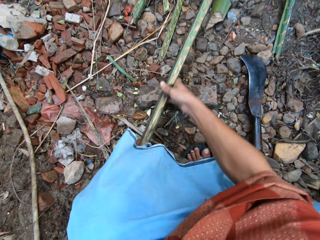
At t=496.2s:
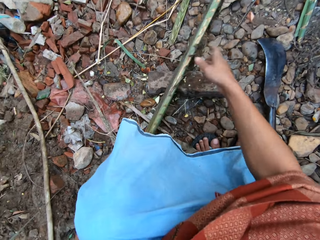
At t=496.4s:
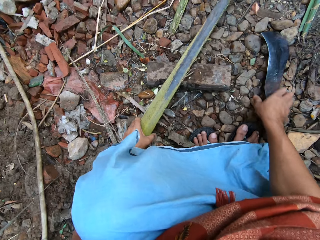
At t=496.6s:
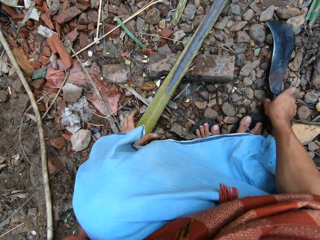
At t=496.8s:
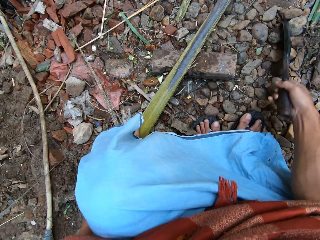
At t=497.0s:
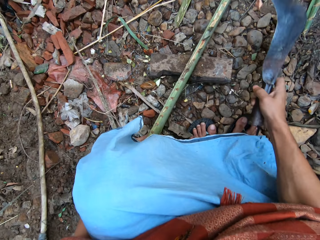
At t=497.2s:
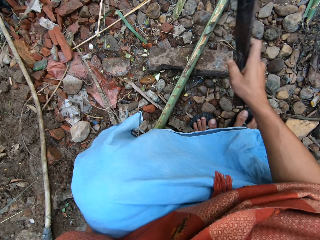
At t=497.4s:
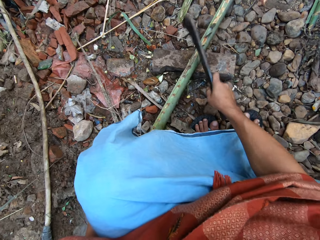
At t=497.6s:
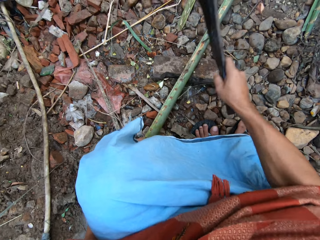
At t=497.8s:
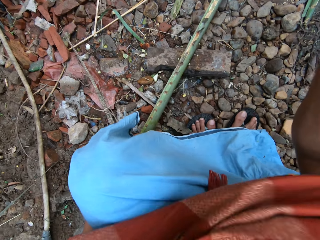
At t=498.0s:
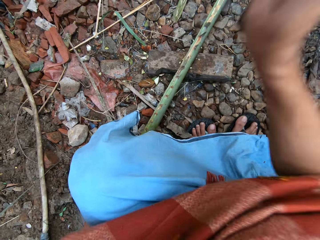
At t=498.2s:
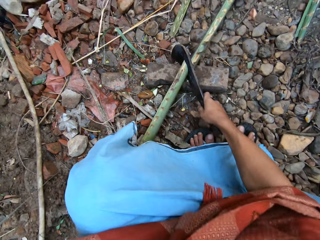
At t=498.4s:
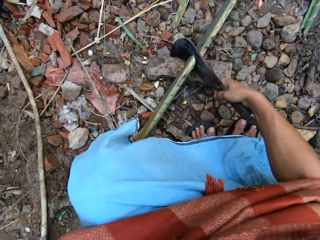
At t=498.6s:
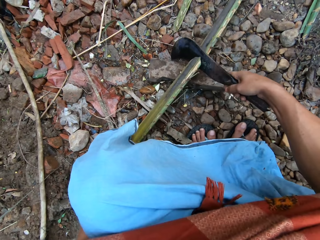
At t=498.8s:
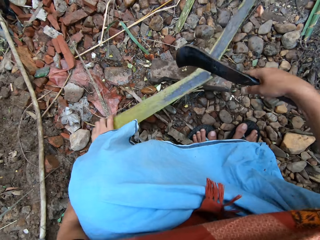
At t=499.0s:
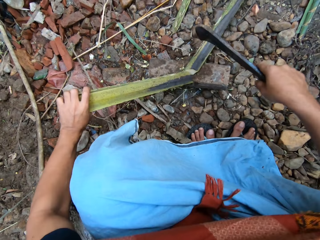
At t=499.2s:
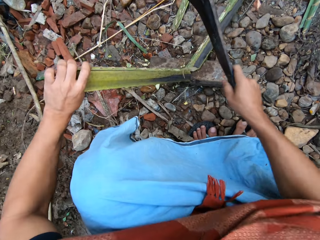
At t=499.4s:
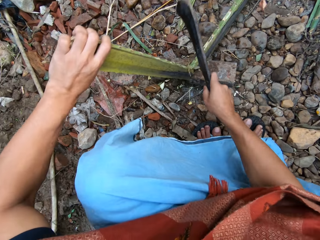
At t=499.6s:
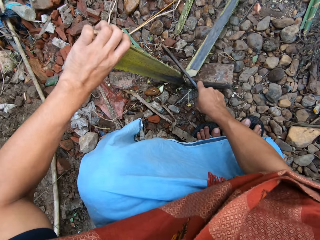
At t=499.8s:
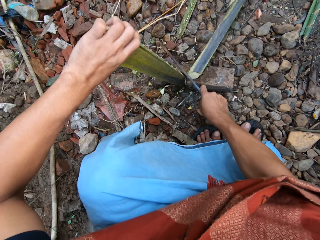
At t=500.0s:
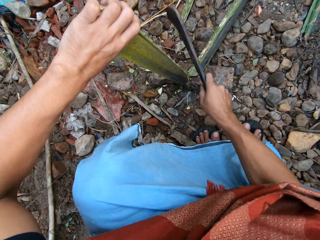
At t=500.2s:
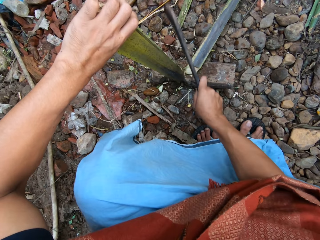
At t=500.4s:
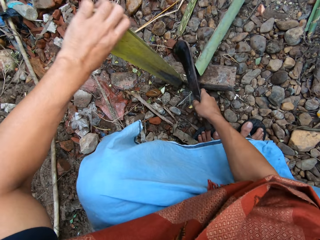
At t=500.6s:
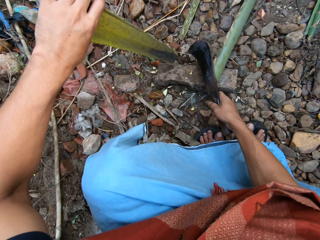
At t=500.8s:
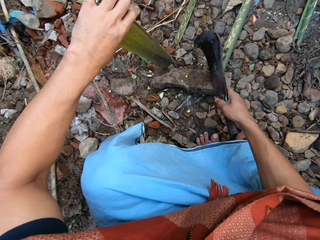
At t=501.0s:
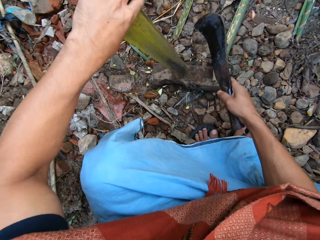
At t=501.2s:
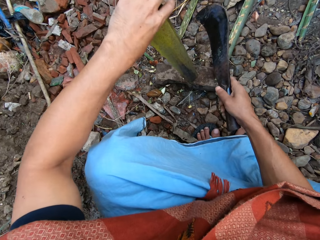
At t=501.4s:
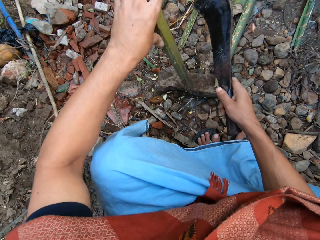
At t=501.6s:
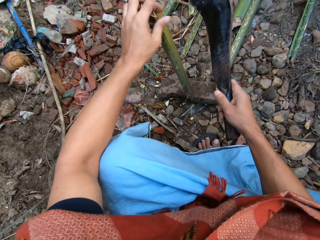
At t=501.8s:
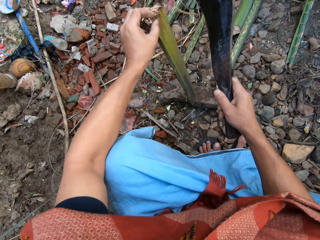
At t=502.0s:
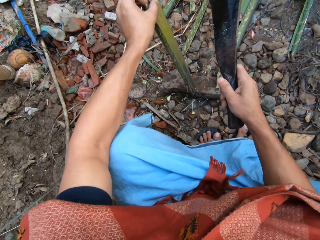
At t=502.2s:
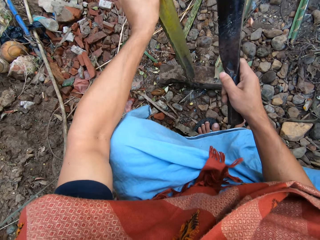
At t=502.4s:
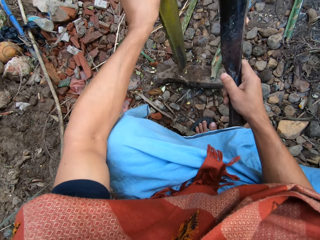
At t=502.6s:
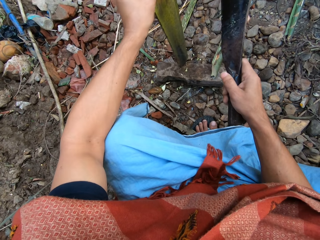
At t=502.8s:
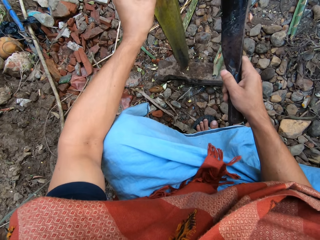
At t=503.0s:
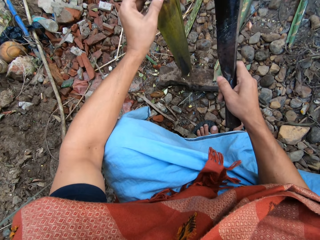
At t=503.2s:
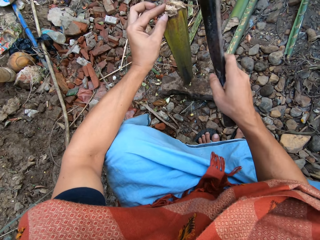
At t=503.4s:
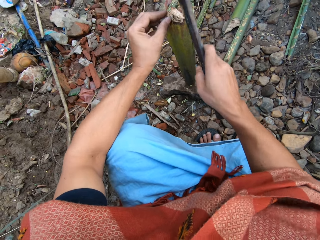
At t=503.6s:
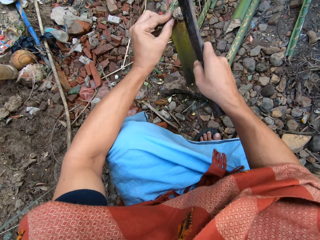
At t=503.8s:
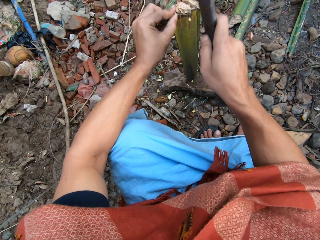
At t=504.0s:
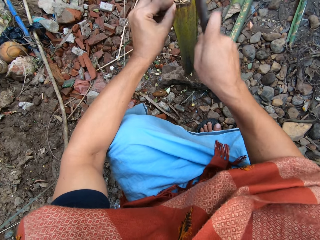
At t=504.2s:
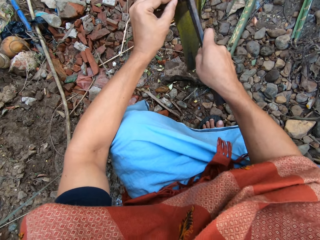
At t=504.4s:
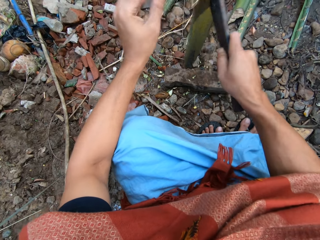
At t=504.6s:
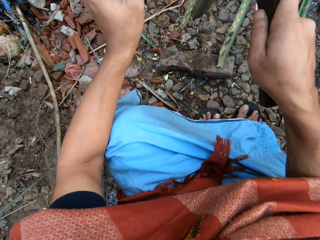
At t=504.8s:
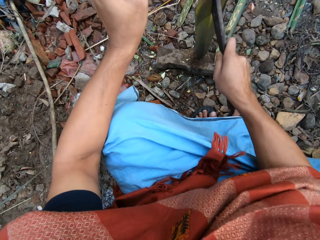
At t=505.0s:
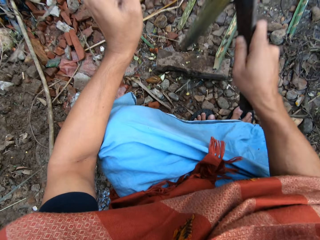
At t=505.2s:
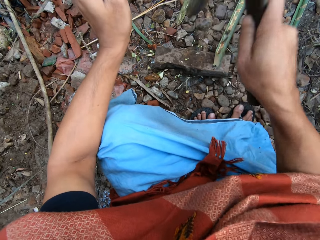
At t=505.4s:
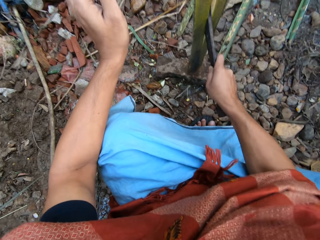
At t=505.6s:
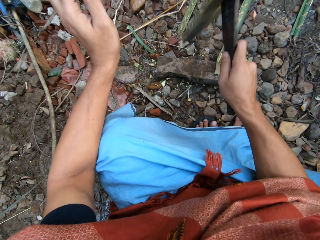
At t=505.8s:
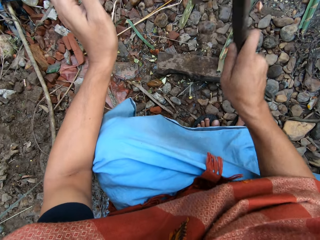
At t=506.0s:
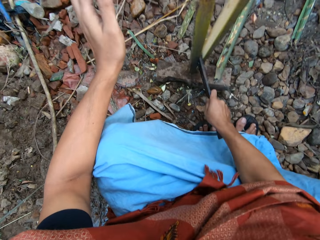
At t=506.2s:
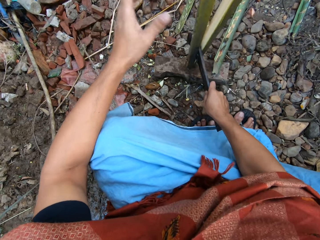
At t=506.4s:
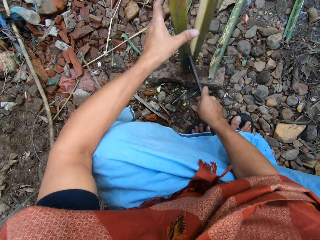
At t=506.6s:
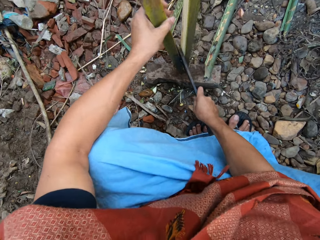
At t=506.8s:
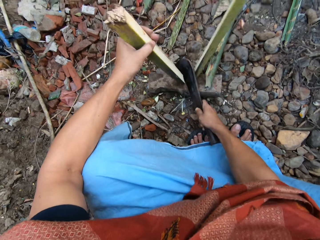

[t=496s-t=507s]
The camera wearer takes the machete. He cuts the long bamboo into pieces on the cutting block with the pruning knife in his right hand. He adjusts the short bamboo on the cutting block with his left hand. He splits the bamboo on the cutting block with the pruning knife in his right hand.

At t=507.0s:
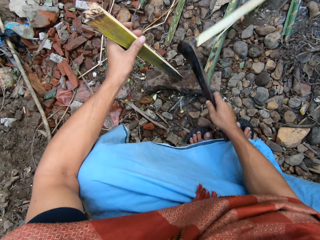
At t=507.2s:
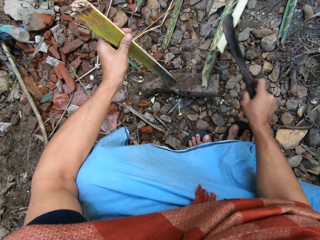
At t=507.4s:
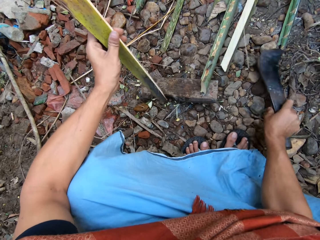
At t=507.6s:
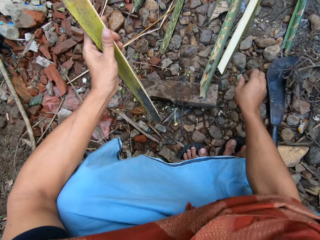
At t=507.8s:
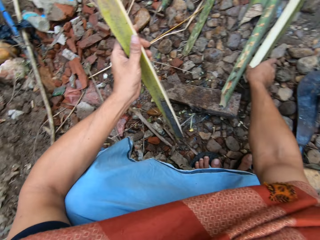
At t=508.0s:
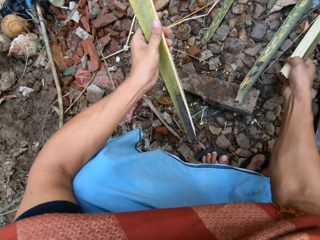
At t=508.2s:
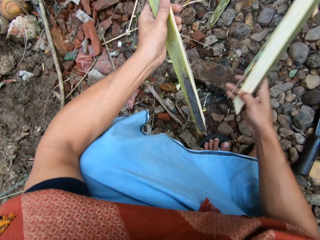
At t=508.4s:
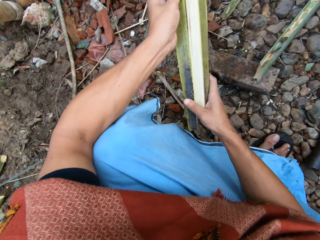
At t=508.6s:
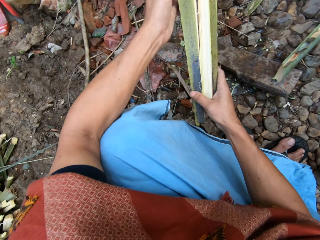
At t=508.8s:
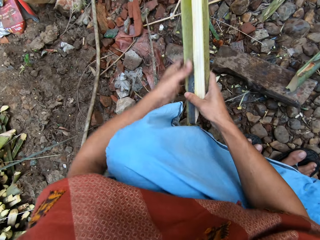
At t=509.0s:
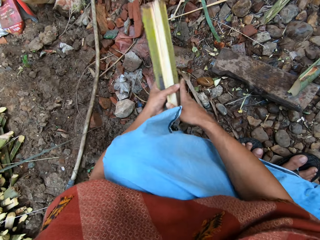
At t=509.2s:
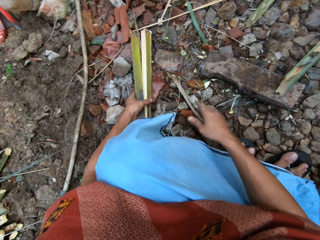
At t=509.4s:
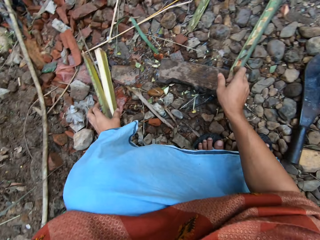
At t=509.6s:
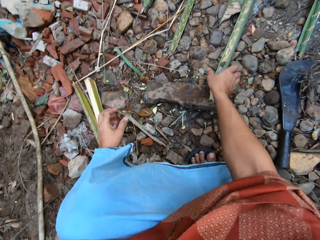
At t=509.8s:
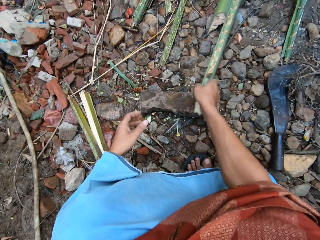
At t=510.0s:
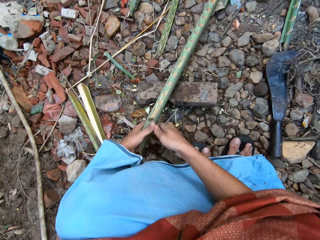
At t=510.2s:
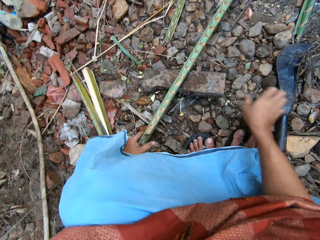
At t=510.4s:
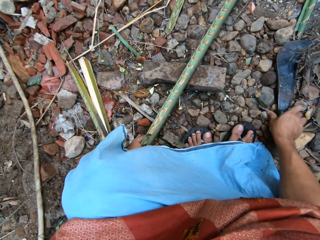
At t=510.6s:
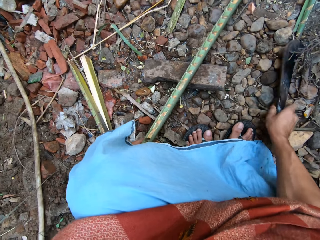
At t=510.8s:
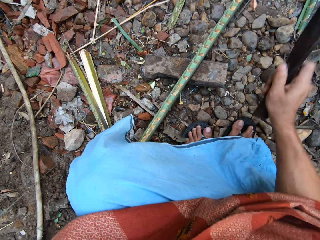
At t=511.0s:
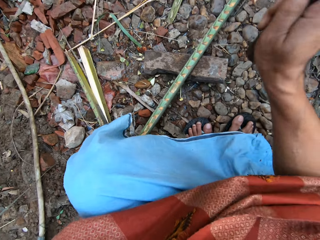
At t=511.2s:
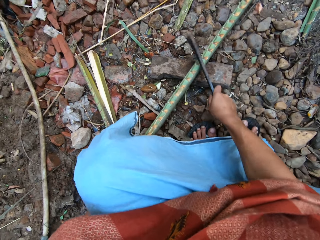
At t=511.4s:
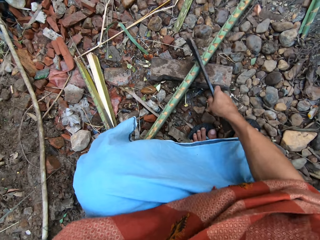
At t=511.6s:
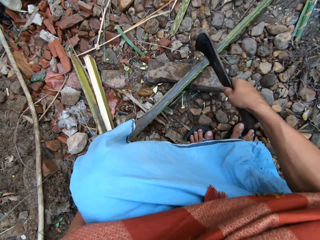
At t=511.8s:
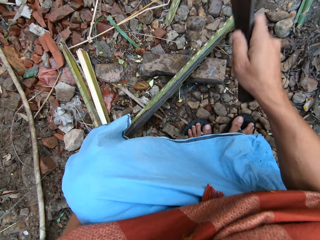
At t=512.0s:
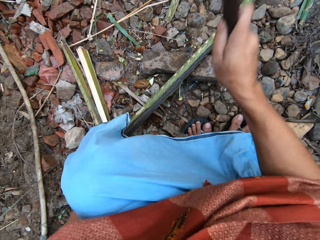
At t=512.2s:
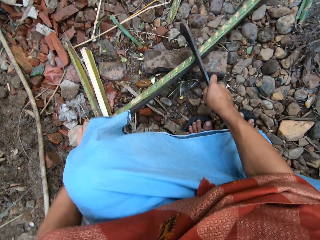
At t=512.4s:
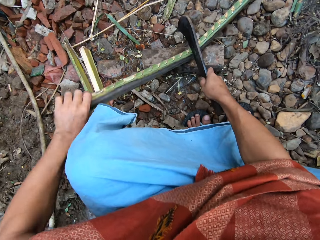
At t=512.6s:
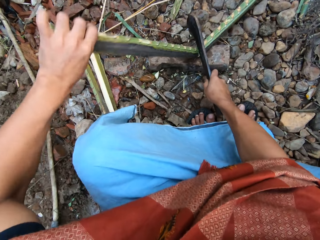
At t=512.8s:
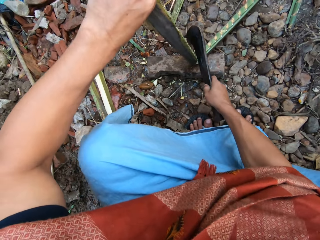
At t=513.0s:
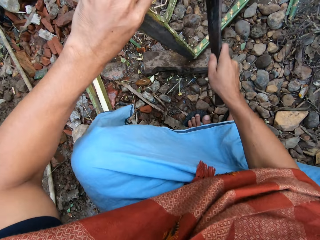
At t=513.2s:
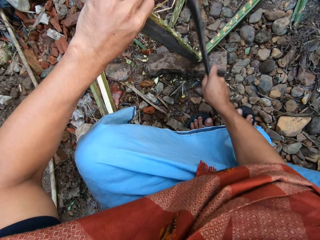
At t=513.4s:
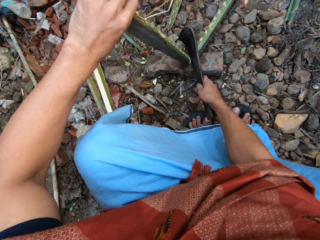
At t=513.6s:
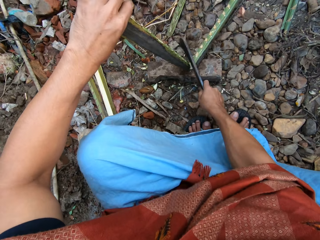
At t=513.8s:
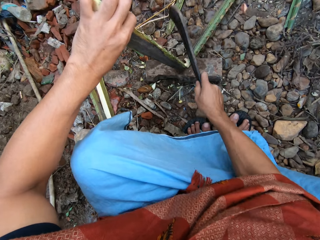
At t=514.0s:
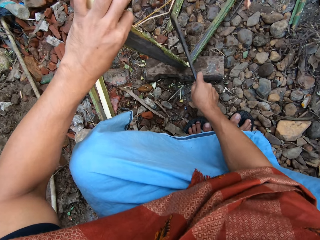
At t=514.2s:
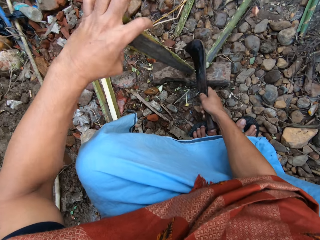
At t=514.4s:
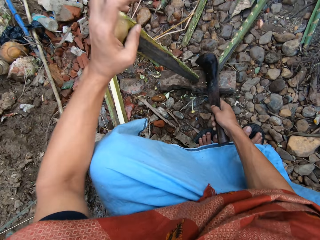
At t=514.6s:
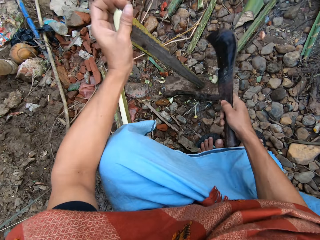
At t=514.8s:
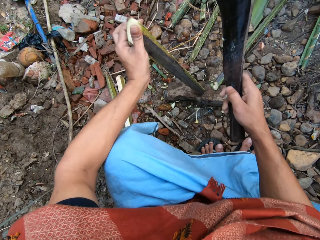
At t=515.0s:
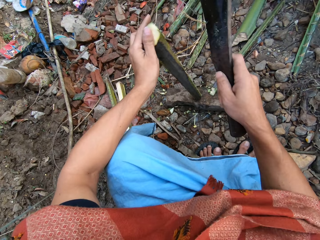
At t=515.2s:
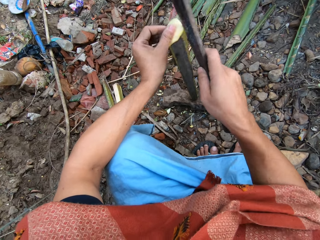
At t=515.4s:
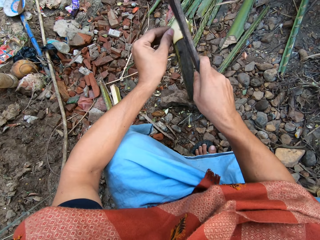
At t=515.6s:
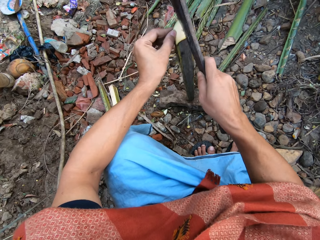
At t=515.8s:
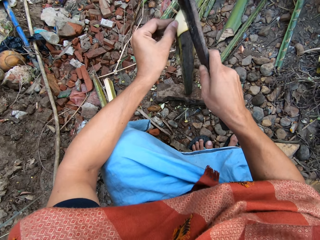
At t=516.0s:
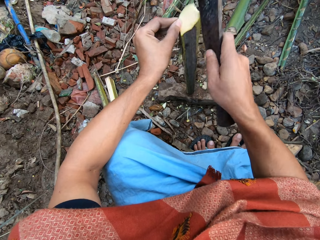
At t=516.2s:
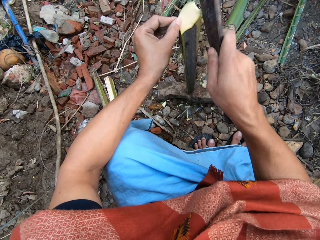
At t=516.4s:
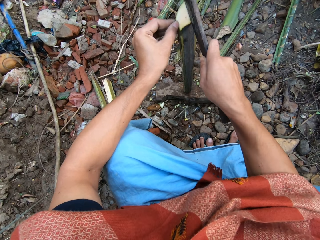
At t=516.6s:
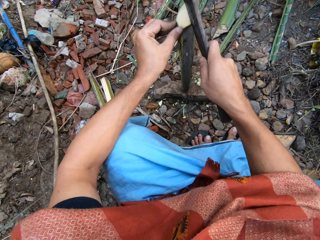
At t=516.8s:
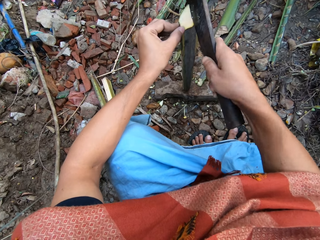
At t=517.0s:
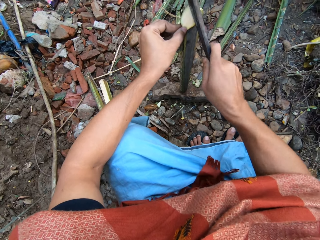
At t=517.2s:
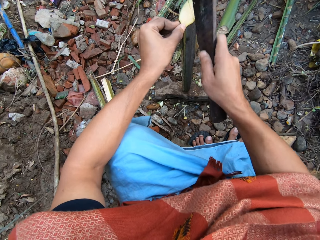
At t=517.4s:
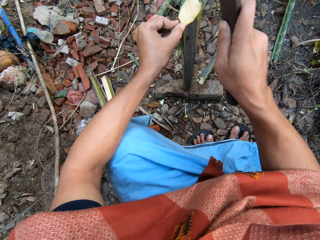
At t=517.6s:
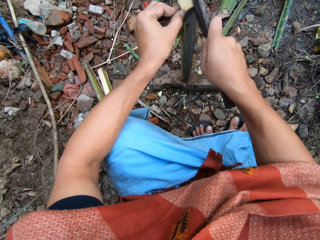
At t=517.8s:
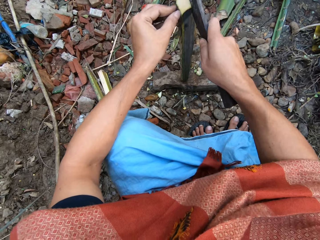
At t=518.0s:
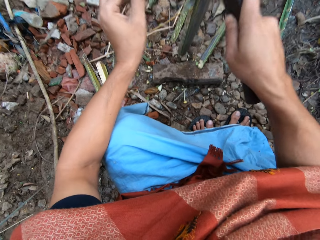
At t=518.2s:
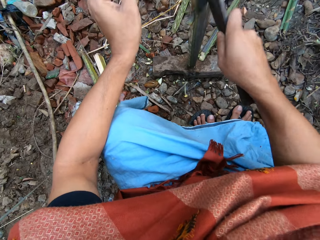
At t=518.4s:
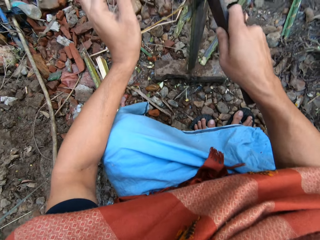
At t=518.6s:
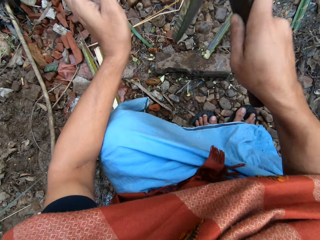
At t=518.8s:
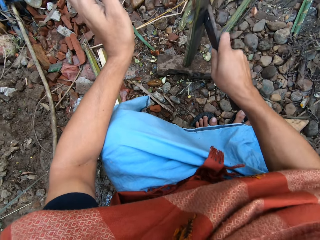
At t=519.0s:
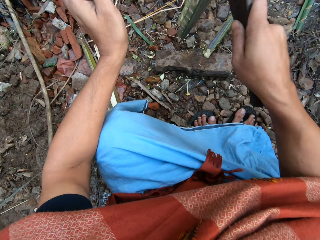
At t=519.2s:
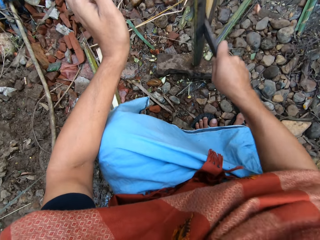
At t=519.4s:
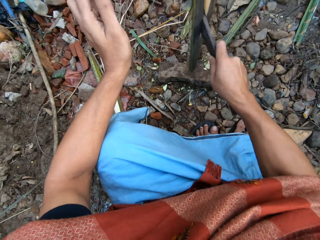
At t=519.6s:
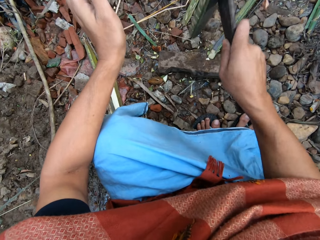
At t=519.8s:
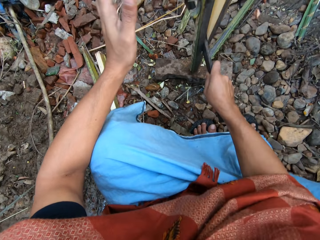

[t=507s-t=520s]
The camera wearer puts the split bamboo on the floor with his left hand. He adjusts the long bamboo with his left hand. He cuts the long bamboo on the cutting block with the pruning knife in his right hand. He adjusts the short bamboo on the cutting block with his left hand. He splits the bamboo on the cutting block with the pruning knife in his right hand.
